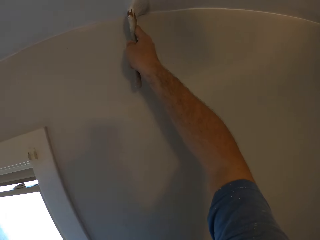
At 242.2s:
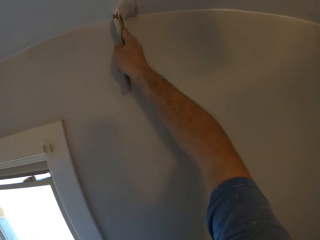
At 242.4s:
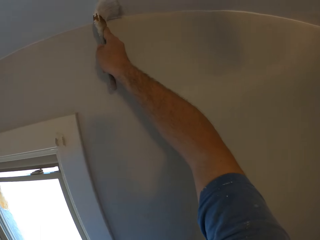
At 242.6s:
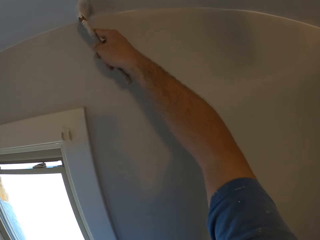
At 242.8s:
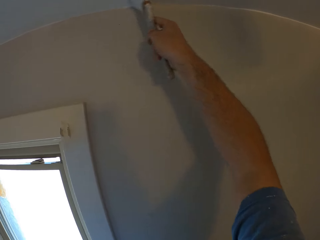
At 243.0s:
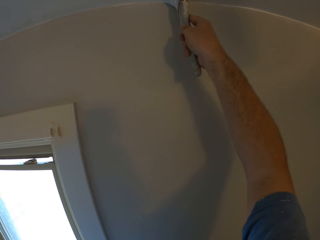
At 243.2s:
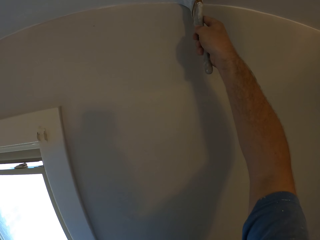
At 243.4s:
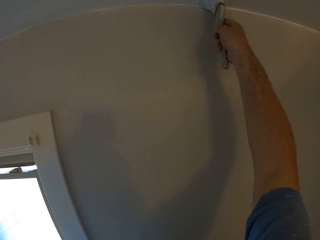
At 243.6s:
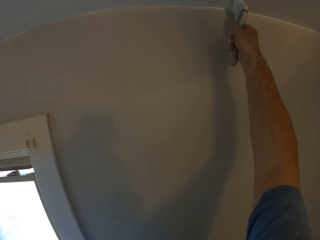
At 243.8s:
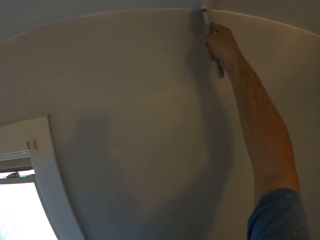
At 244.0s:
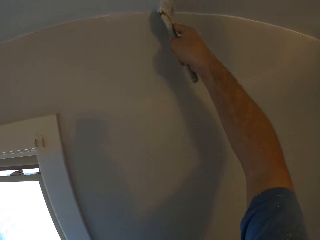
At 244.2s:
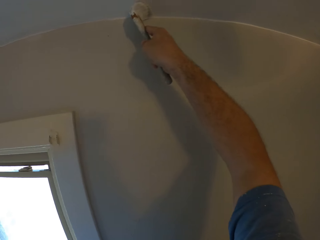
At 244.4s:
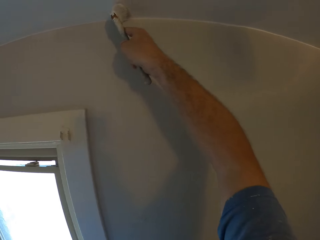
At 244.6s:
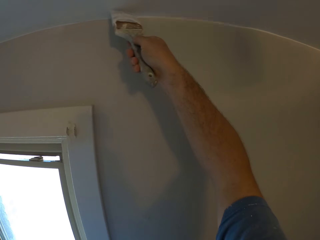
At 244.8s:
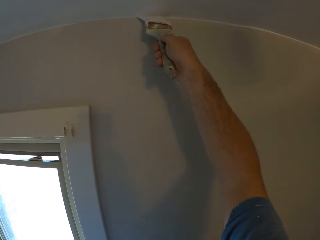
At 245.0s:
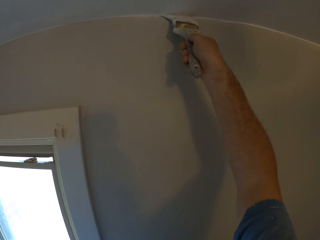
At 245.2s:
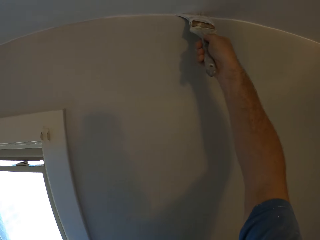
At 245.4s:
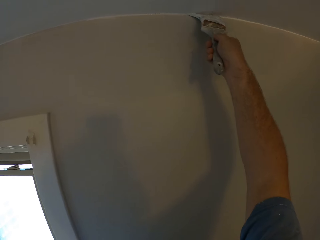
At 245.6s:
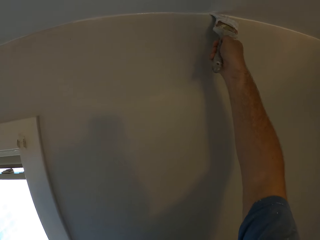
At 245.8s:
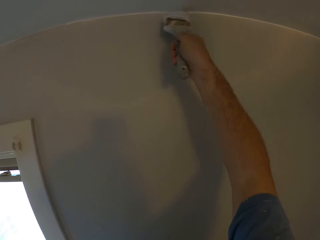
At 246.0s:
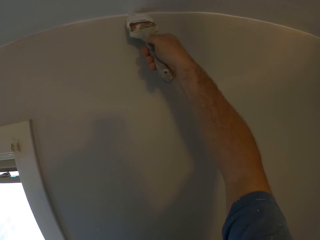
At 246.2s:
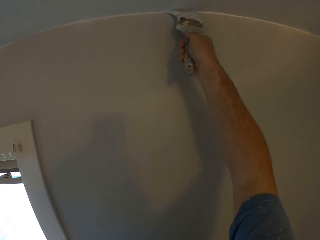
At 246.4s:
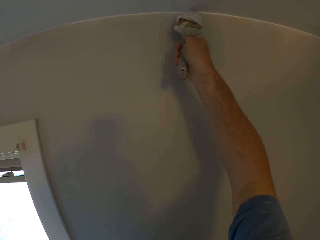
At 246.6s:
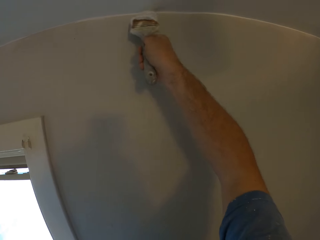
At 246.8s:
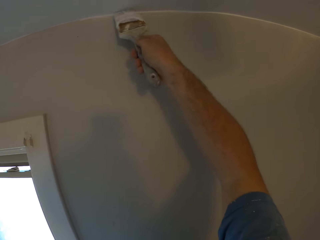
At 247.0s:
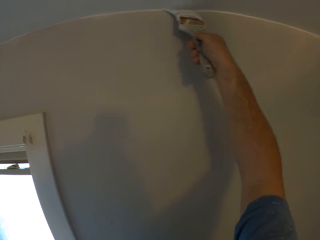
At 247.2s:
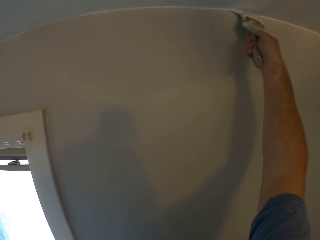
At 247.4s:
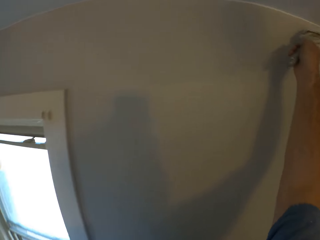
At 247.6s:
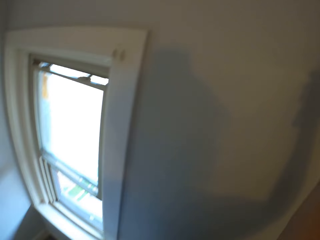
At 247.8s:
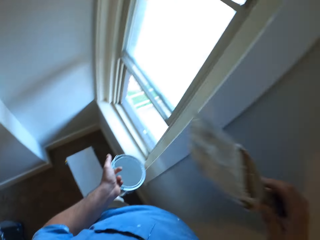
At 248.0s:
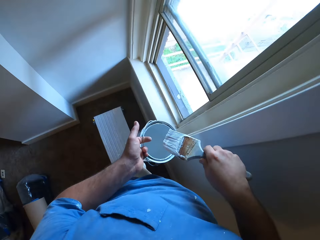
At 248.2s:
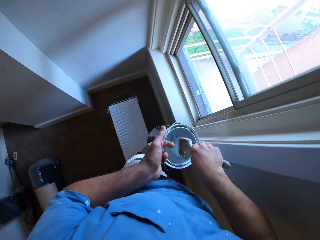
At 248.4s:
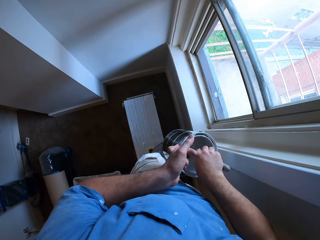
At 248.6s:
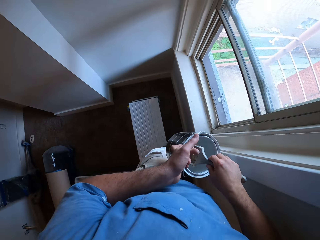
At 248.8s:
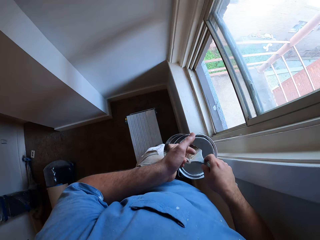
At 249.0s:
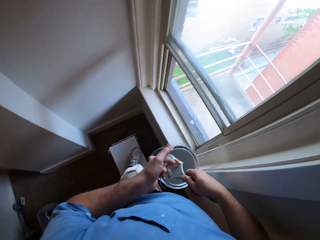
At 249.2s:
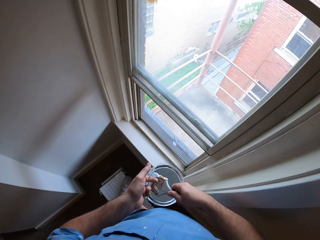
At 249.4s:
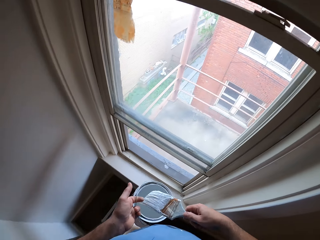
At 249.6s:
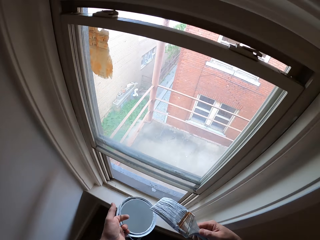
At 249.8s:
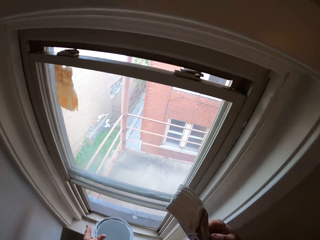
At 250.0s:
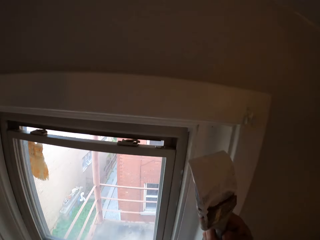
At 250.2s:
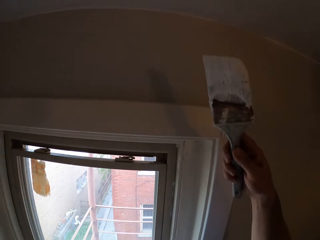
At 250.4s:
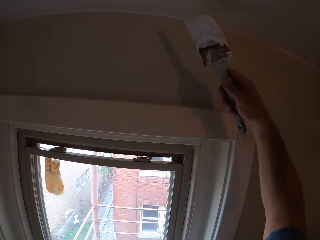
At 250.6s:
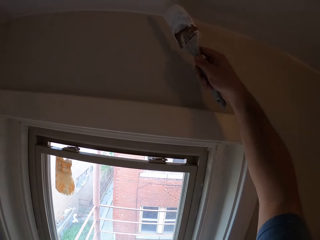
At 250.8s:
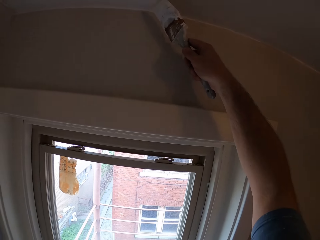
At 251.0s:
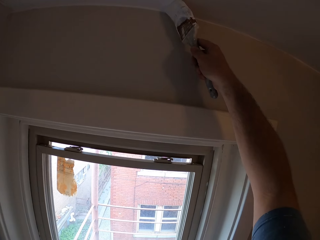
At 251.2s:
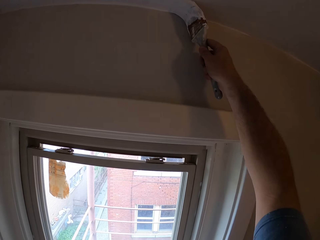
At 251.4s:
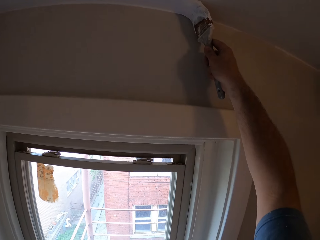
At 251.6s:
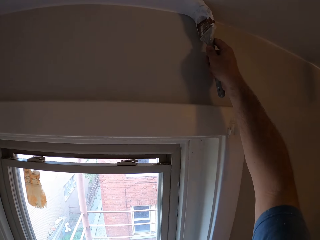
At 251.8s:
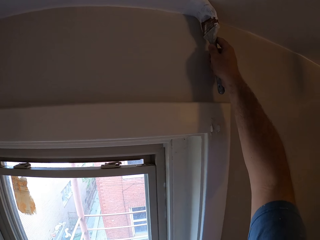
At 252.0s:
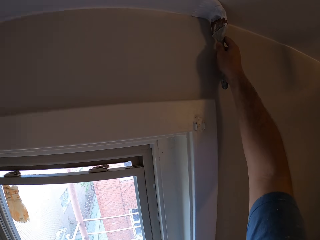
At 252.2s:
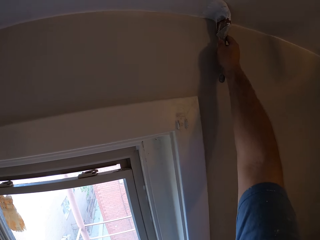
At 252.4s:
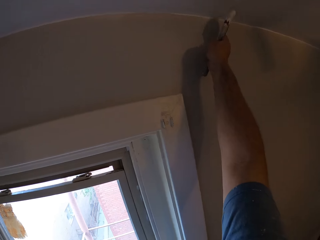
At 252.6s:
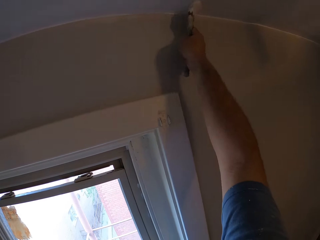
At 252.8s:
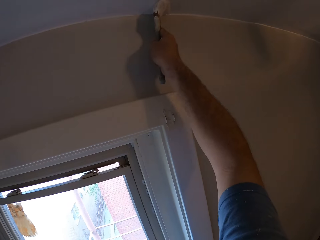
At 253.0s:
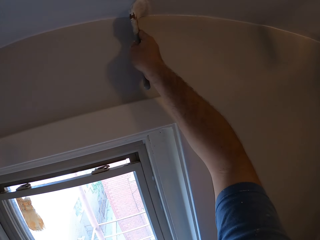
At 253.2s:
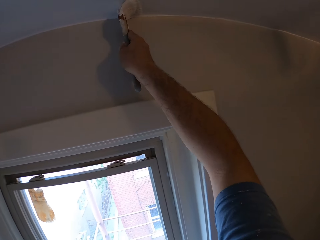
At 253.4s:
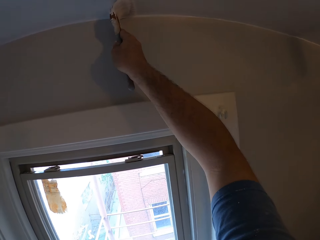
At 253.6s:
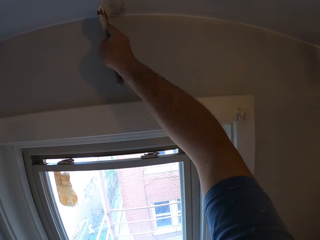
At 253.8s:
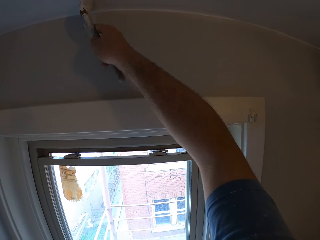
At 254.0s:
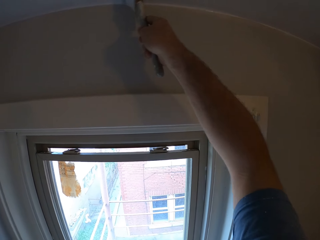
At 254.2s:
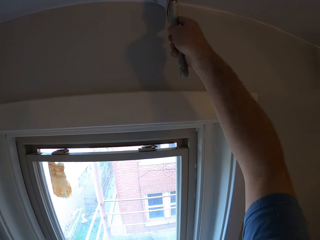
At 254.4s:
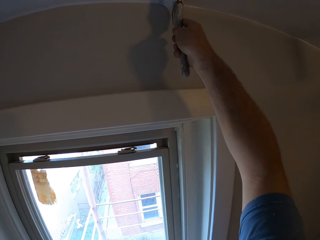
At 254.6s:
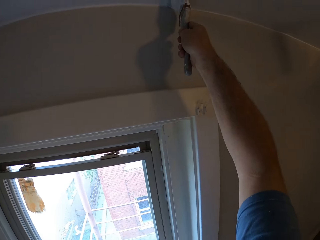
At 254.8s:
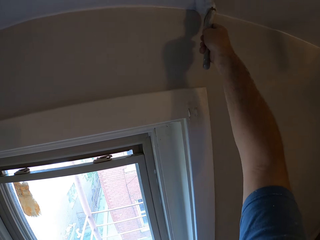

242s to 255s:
The camera wearer dips the paintbrush into the paint container. They remove the paintbrush from the paint container. They paint the ceiling corners of the room.

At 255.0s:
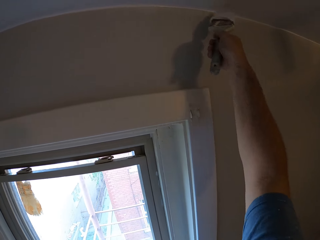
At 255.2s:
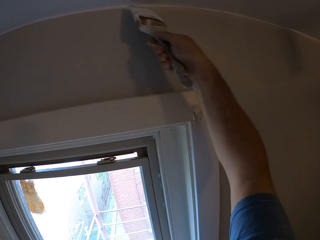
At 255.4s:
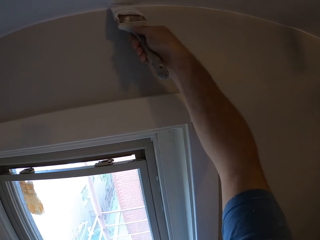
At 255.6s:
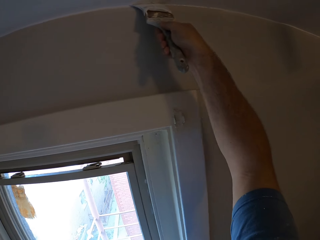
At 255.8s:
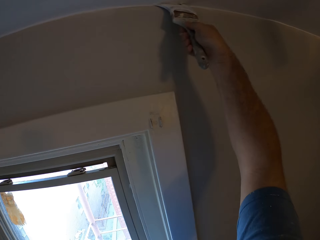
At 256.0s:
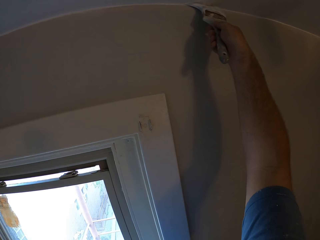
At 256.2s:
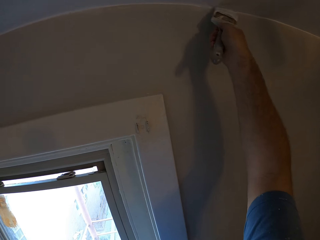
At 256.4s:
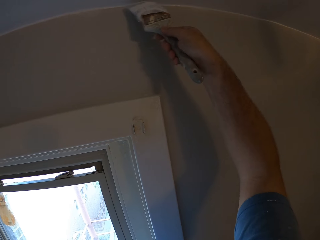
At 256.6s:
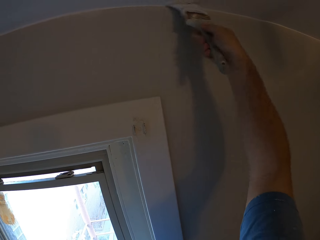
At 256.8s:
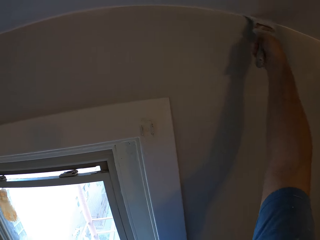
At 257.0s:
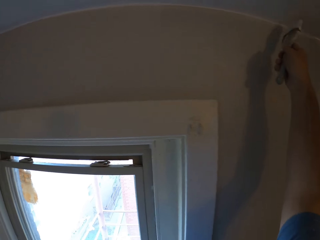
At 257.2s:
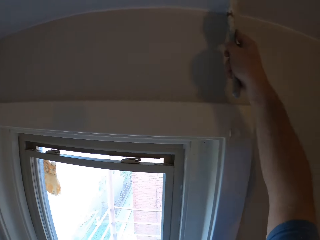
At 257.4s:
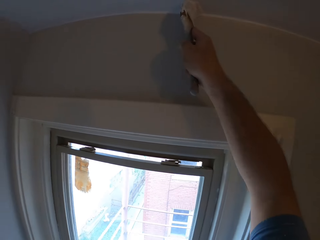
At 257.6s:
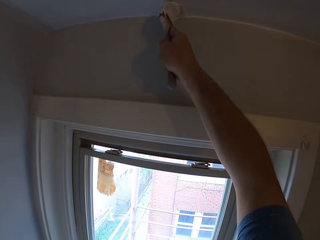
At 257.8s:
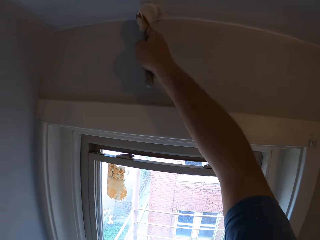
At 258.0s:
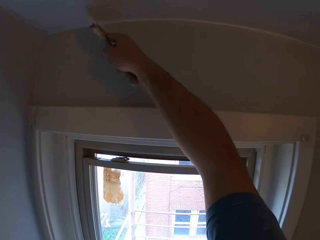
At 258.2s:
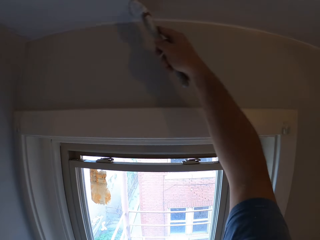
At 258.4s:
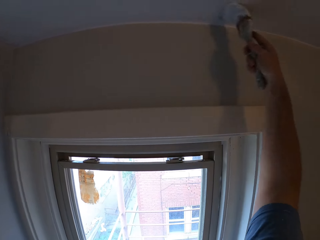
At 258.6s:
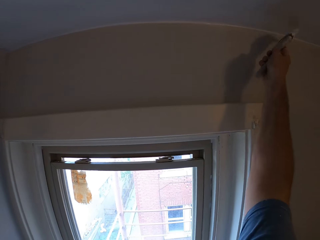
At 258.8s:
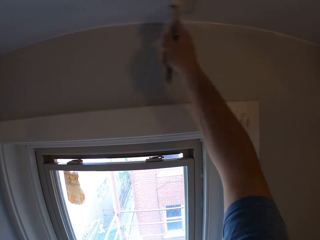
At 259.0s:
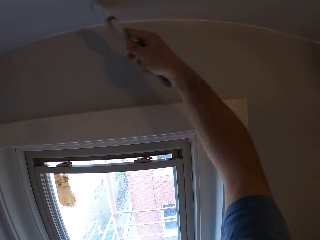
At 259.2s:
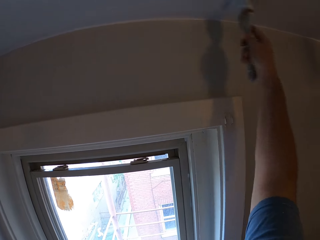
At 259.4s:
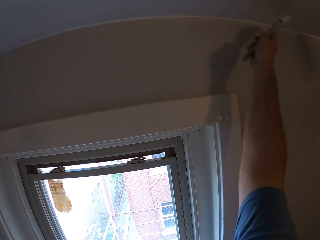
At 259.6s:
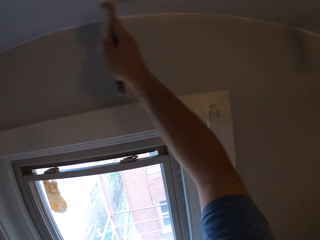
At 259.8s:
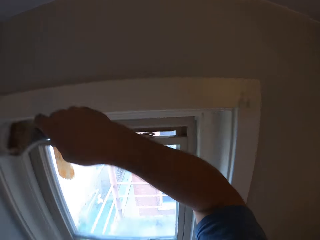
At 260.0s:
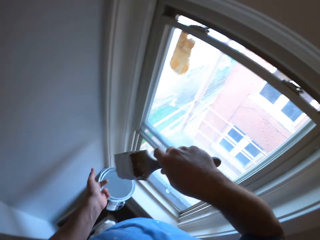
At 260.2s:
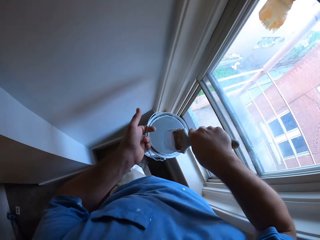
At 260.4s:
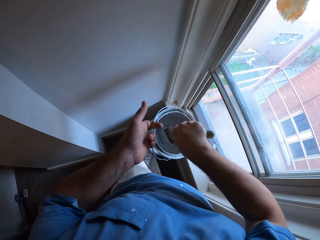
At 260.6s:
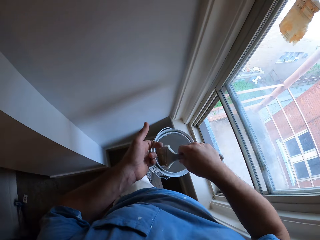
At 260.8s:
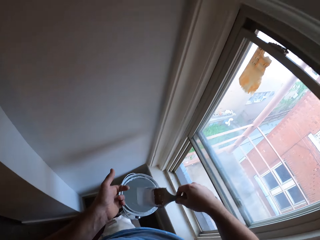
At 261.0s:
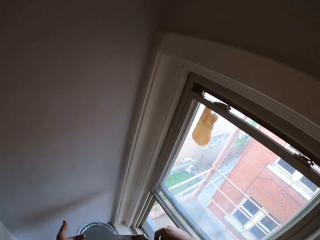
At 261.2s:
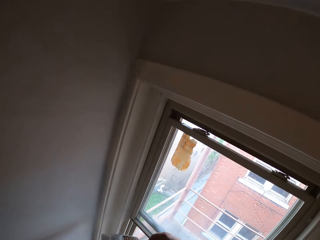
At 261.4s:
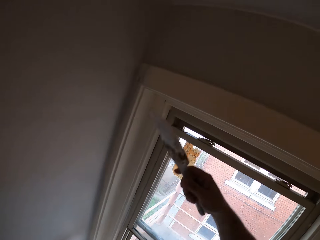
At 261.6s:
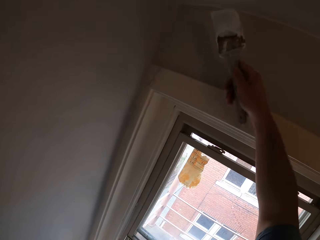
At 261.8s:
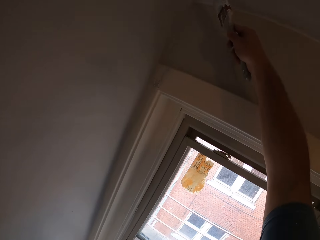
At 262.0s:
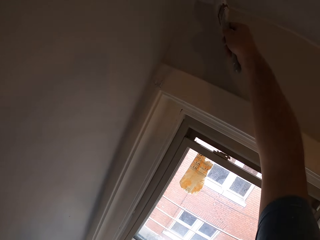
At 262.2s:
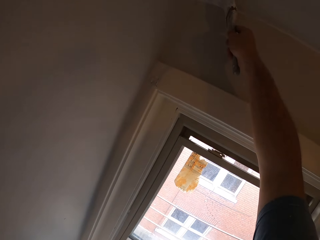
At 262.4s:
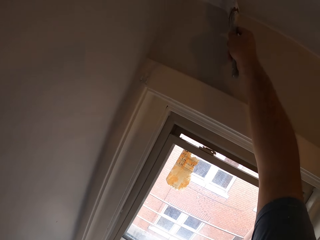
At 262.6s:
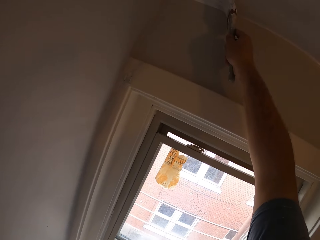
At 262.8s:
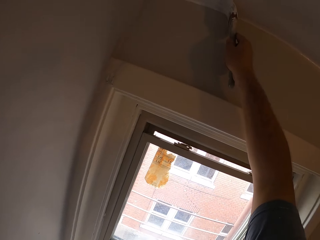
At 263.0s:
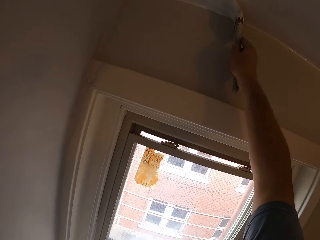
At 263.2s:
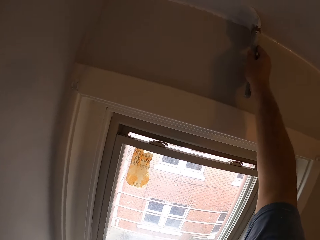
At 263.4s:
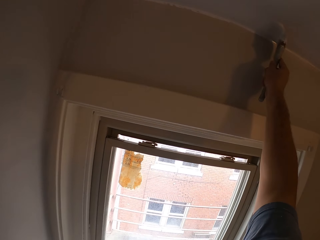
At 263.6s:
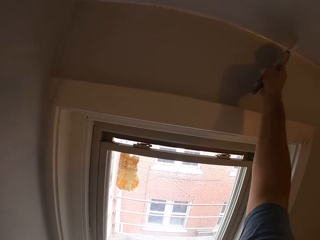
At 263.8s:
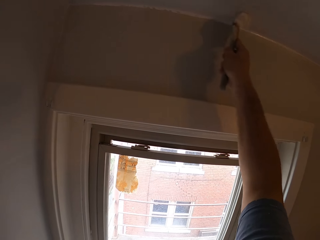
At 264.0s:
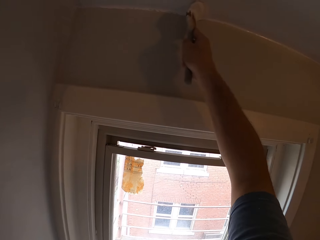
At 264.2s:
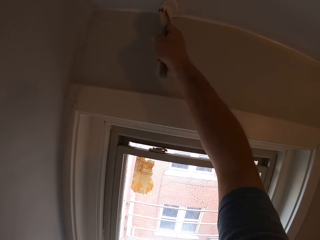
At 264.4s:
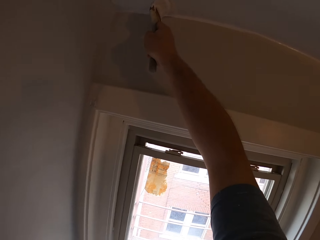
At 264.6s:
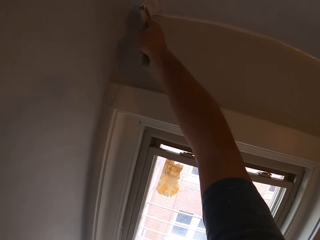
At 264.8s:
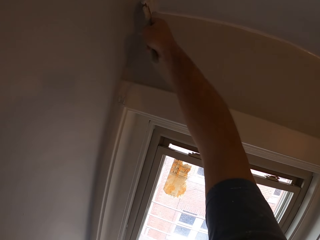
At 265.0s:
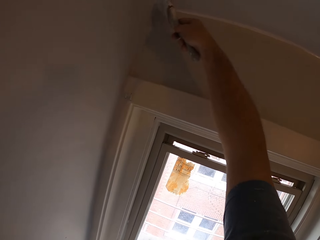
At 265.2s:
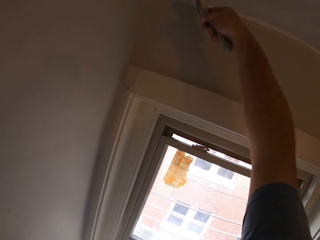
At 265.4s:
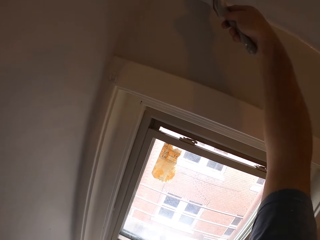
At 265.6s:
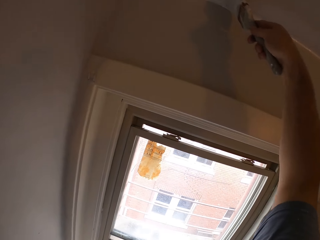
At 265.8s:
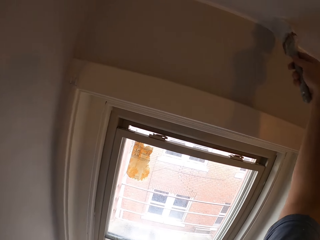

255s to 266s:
The camera wearer dips the paintbrush into the paint container. They remove the paintbrush from the paint container. They paint the ceiling corners of the room.
